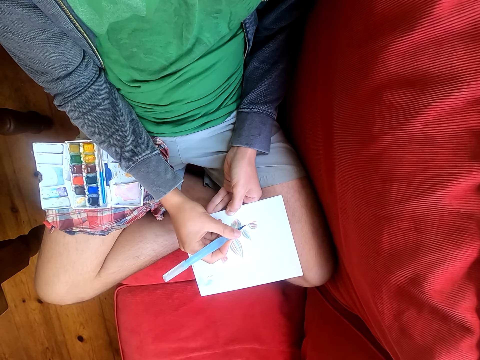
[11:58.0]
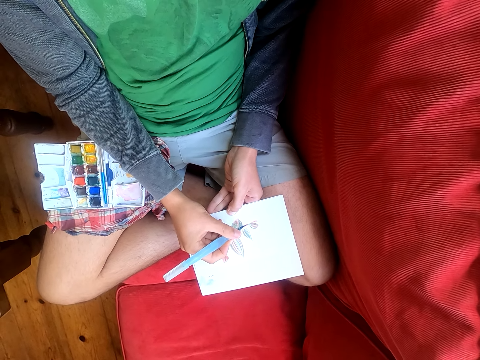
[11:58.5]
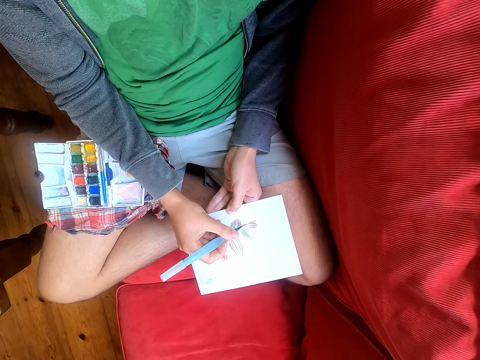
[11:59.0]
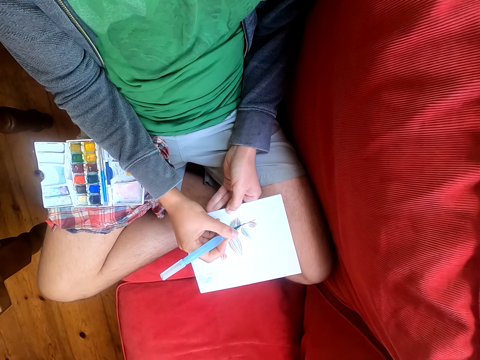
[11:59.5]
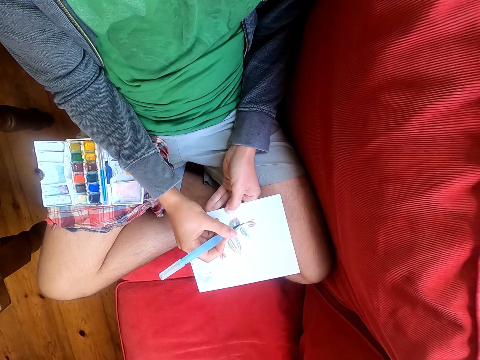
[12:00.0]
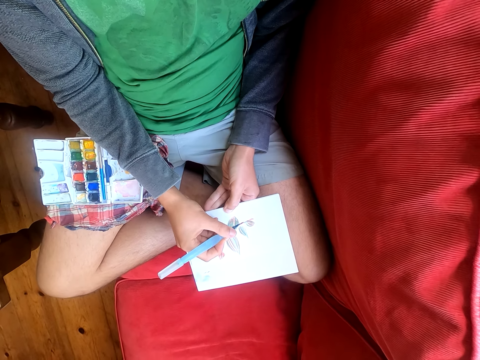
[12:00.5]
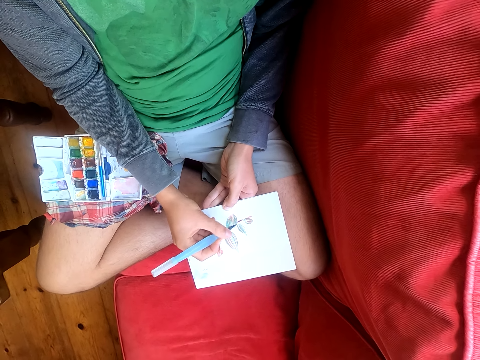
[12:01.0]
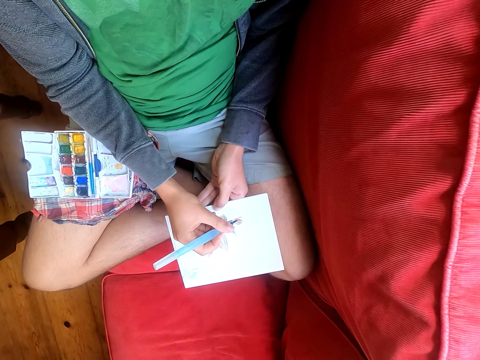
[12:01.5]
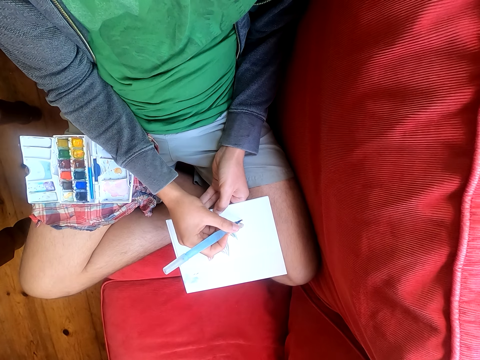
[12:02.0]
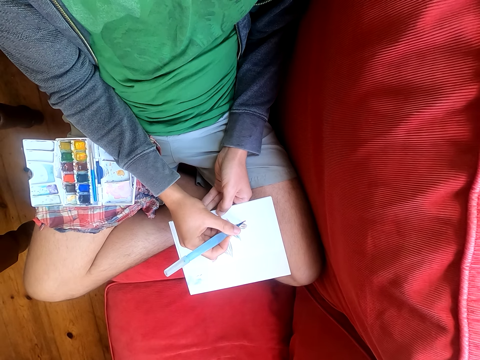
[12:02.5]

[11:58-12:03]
The camera wearer draws on a paper with a pen.

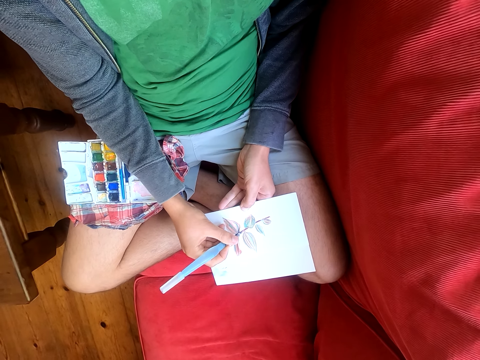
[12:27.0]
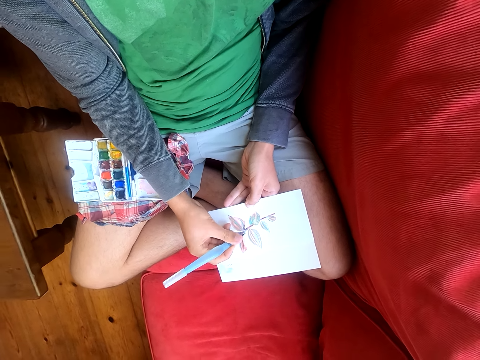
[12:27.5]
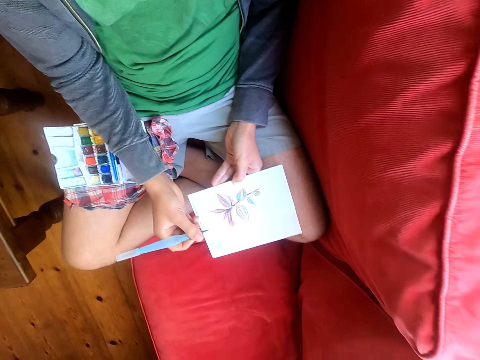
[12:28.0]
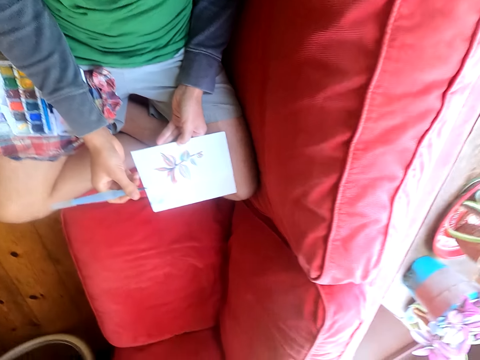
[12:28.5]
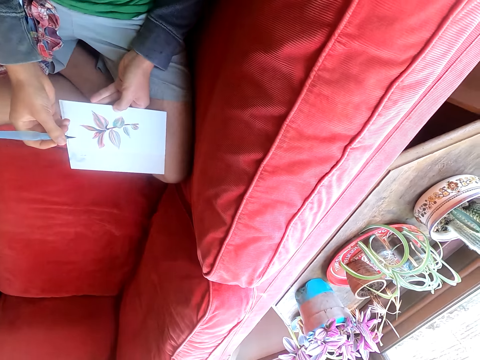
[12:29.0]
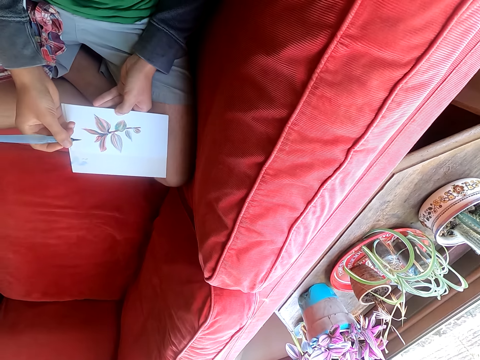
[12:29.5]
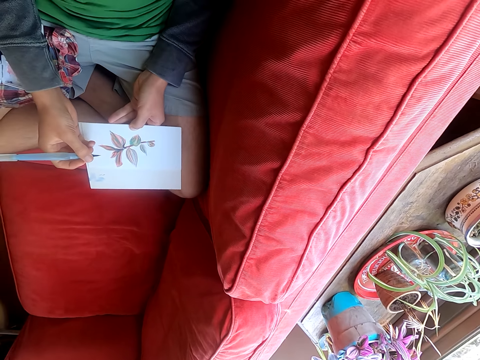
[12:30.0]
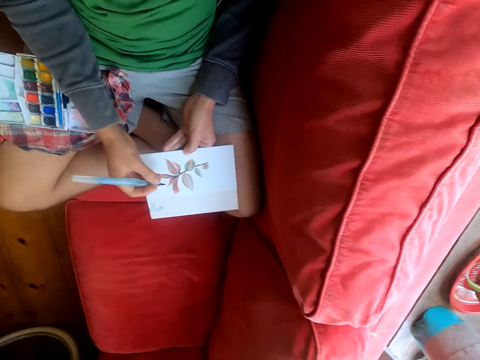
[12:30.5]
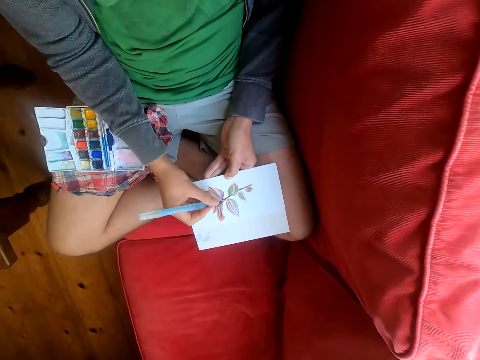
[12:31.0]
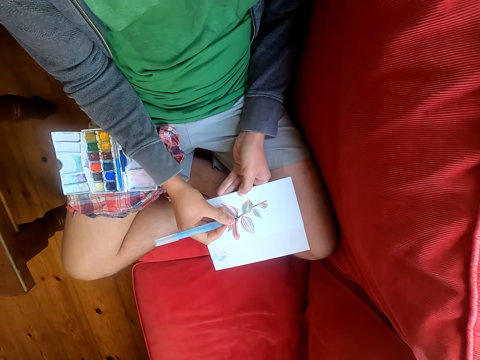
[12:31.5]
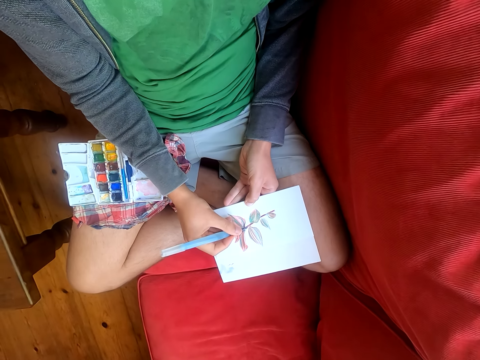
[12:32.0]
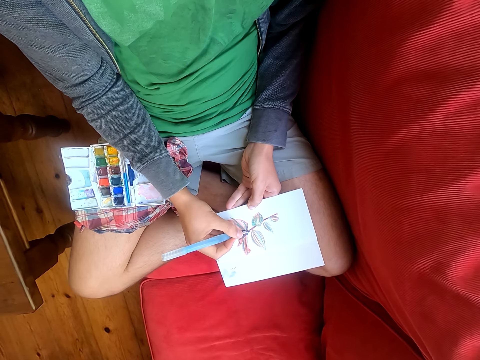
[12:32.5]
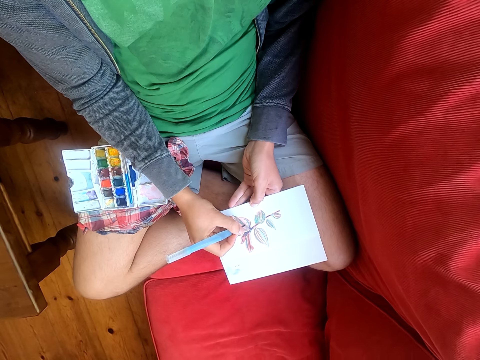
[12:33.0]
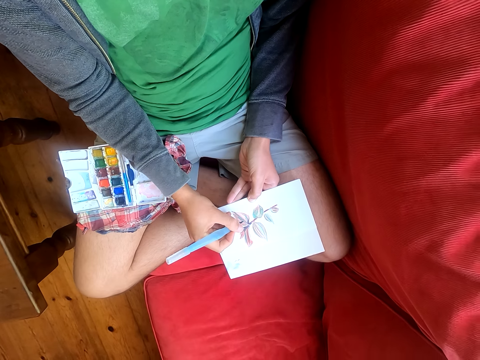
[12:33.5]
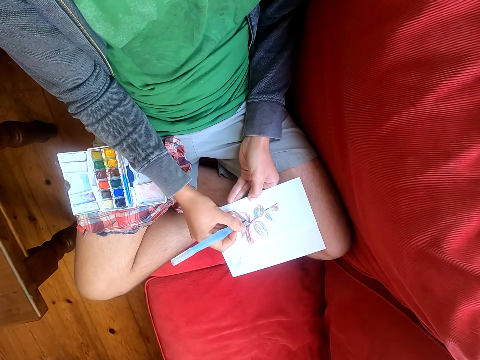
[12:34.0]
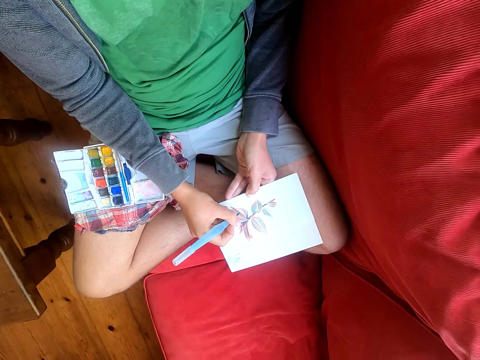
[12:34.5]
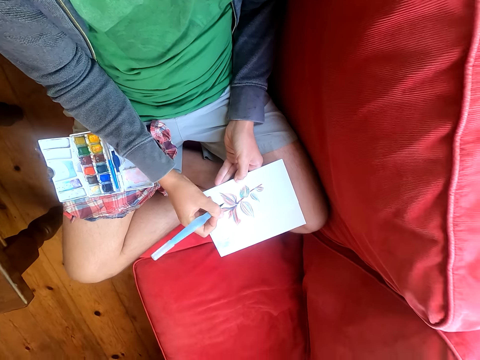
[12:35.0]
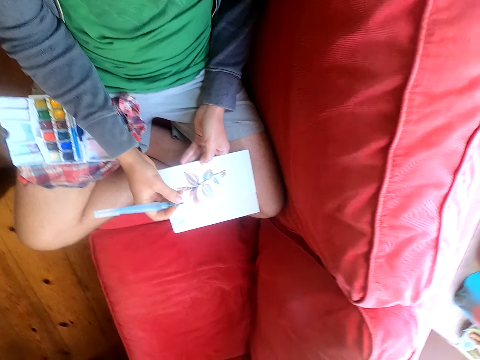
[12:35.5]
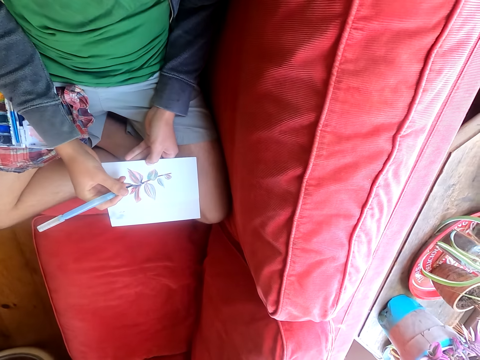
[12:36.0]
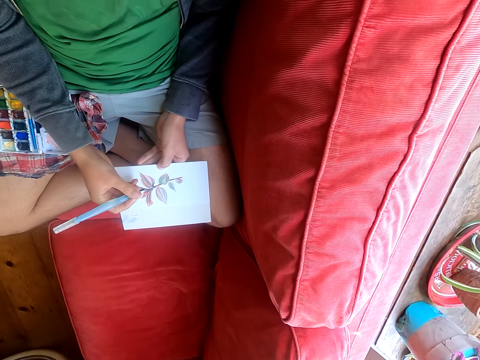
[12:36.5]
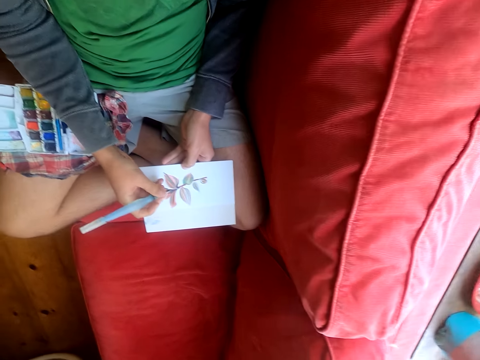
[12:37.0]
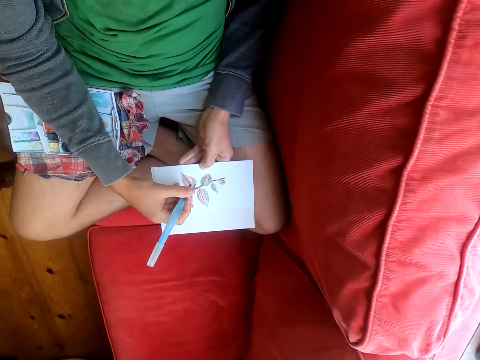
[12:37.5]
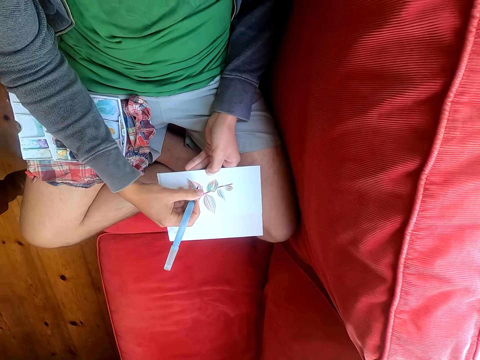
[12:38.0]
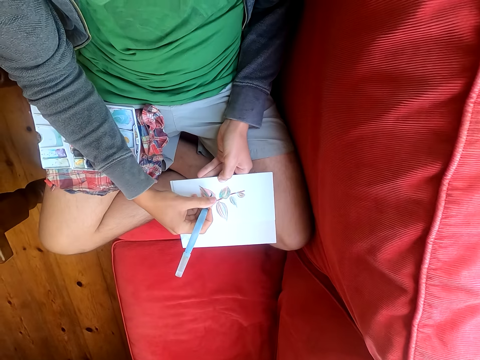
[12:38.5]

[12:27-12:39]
The camera wearer moves his head sideways. He paints on the drawing on the piece of paper.

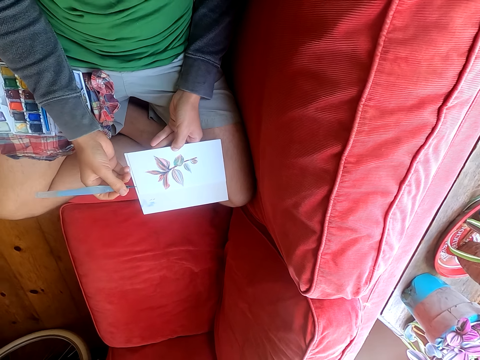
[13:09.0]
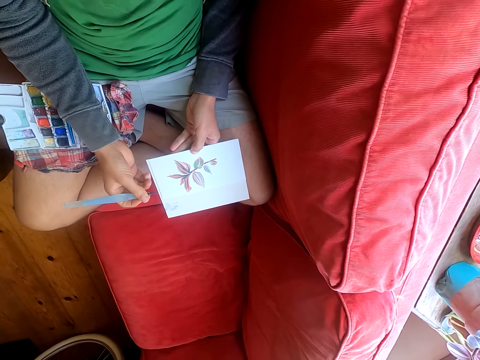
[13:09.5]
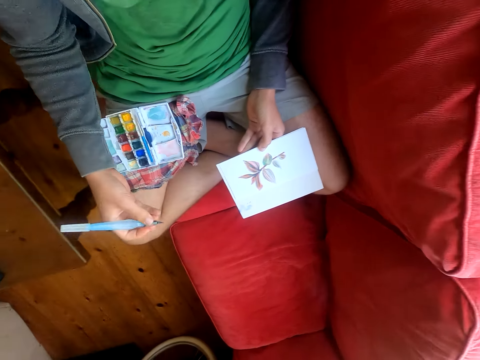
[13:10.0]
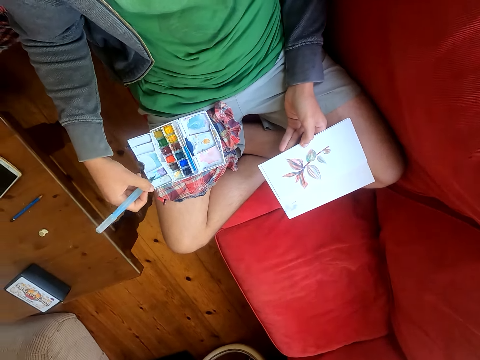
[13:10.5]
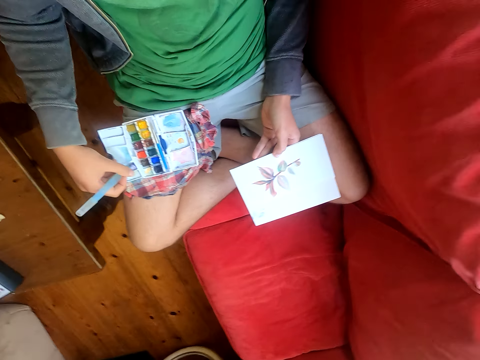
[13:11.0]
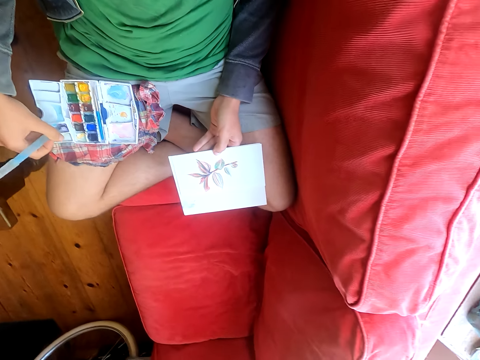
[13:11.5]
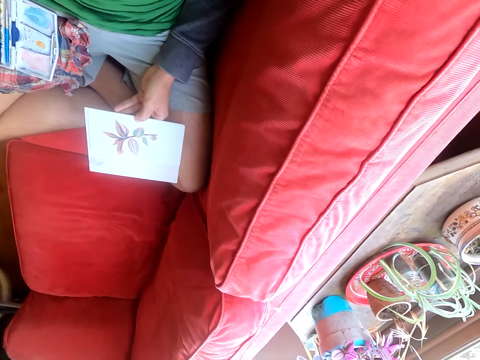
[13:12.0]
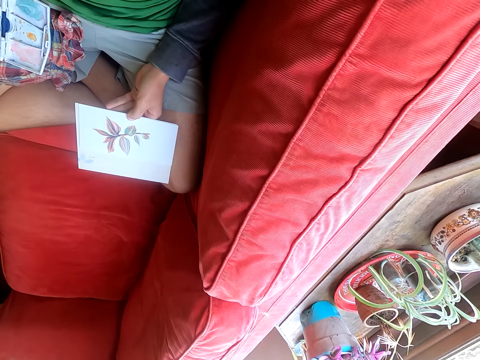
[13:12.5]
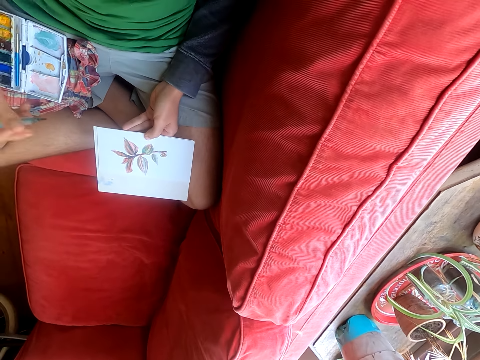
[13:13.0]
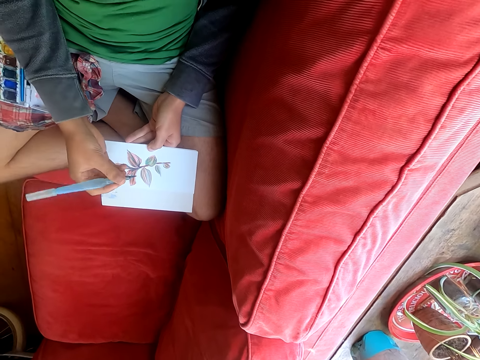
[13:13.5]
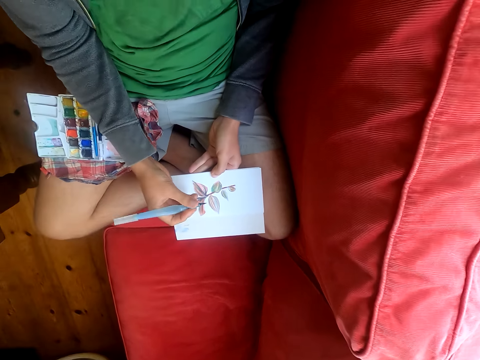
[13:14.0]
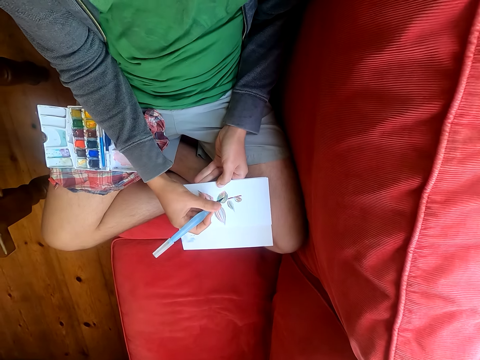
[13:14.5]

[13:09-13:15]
The camera wearer rubs a pen on a color box.

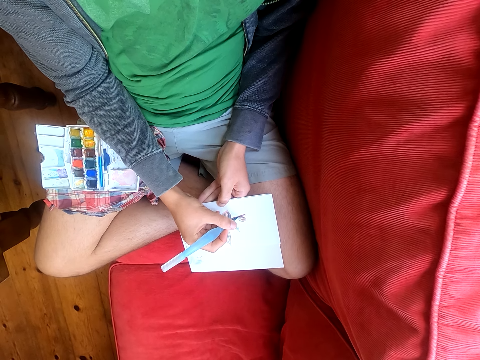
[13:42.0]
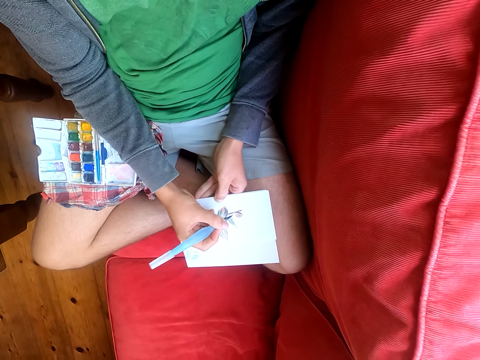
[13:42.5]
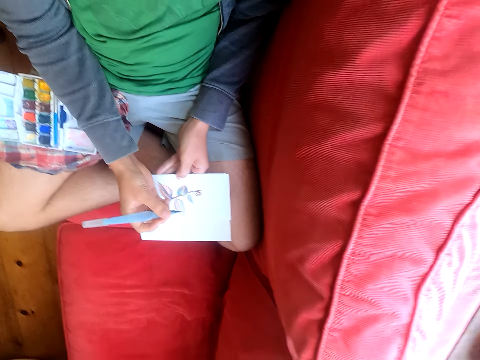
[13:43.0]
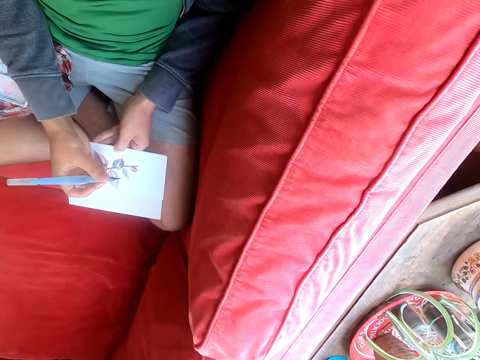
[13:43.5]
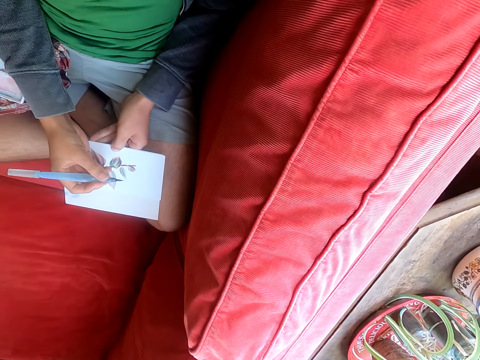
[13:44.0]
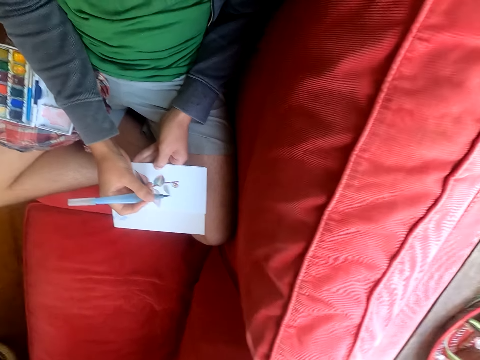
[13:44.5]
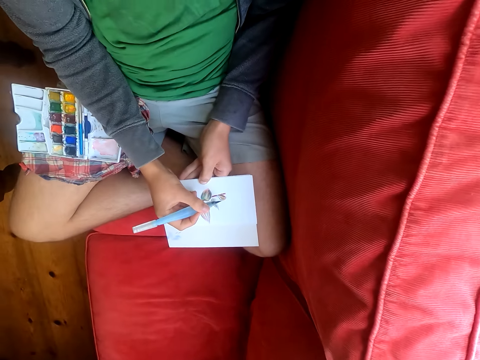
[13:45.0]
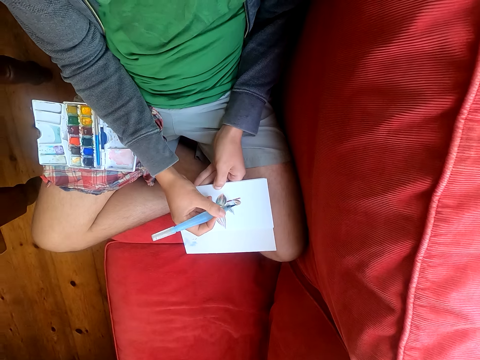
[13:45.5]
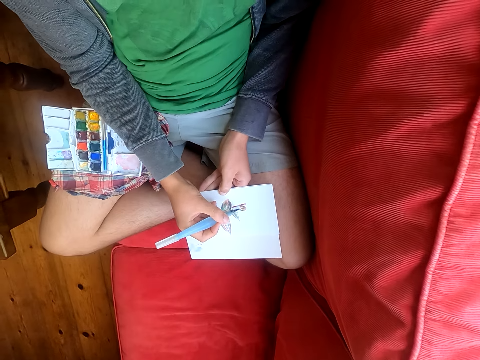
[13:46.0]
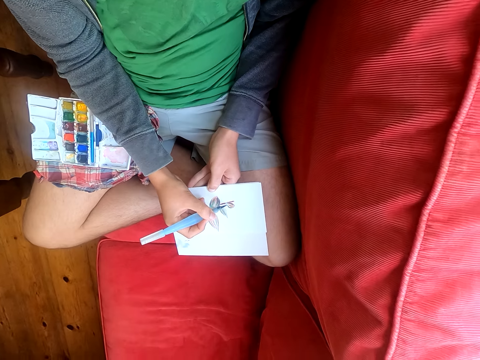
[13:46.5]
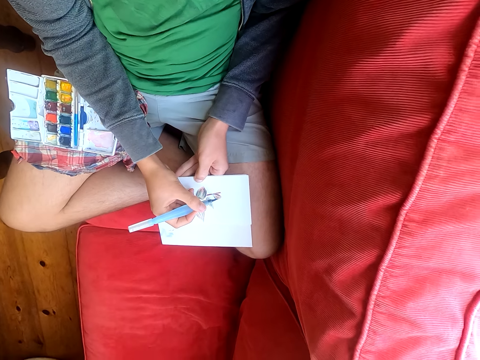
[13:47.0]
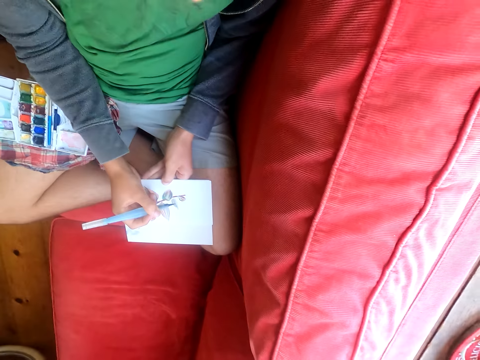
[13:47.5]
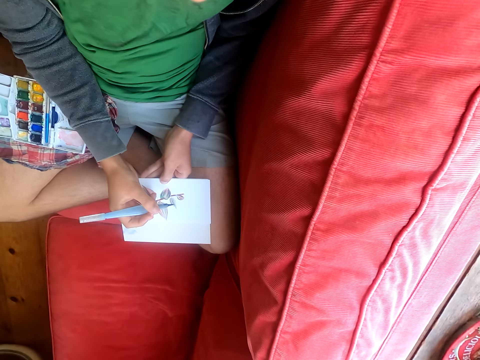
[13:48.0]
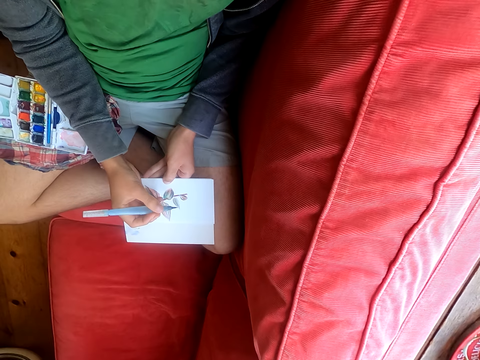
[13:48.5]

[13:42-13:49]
The camera wearer paints on a drawing on a piece of paper.
